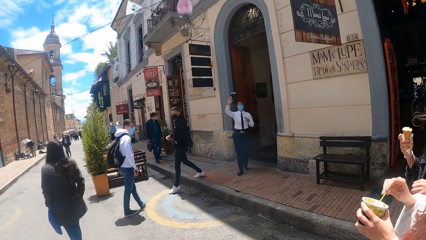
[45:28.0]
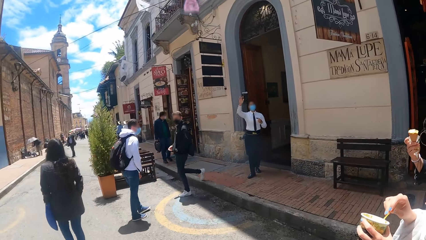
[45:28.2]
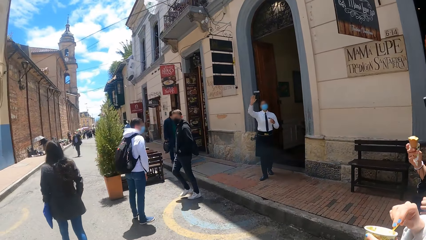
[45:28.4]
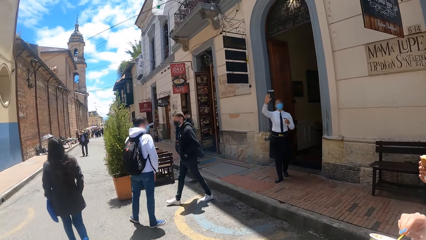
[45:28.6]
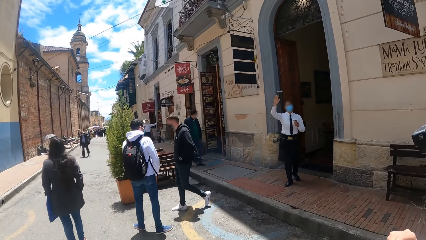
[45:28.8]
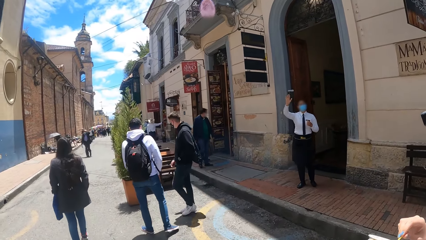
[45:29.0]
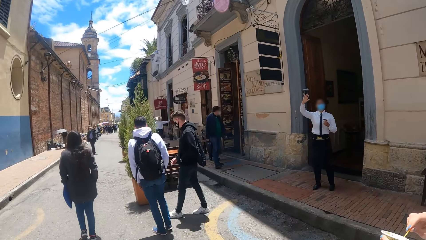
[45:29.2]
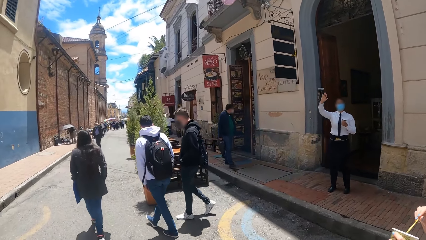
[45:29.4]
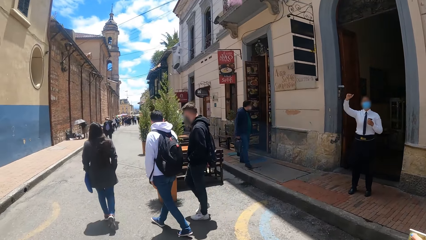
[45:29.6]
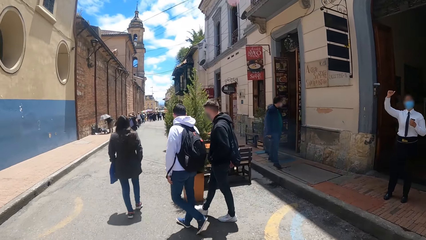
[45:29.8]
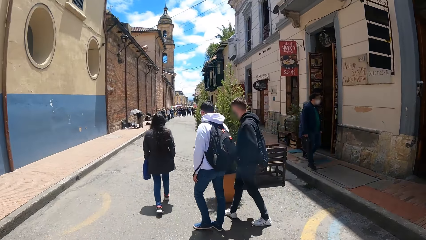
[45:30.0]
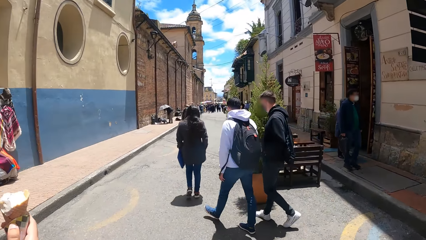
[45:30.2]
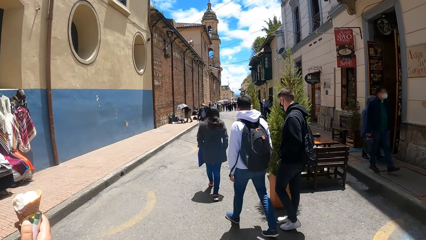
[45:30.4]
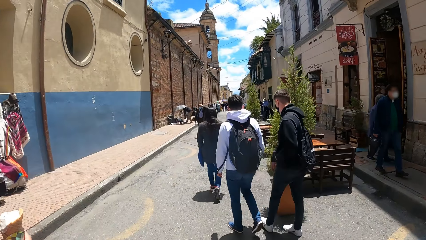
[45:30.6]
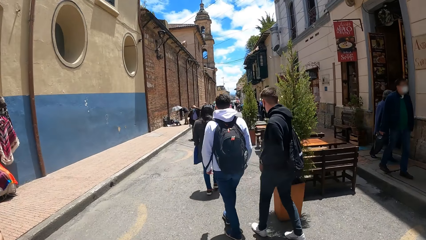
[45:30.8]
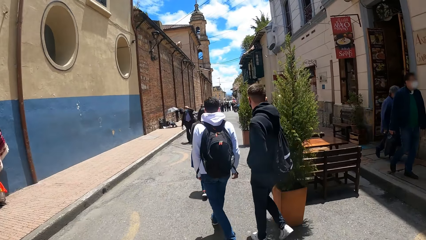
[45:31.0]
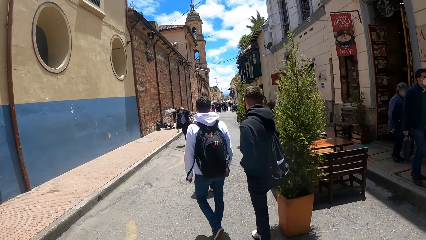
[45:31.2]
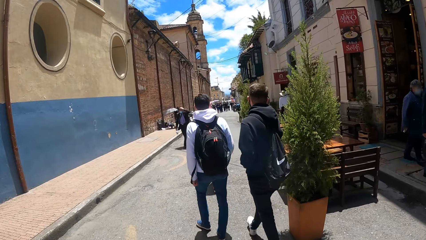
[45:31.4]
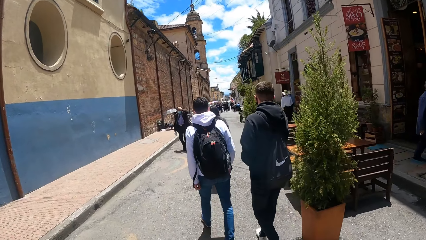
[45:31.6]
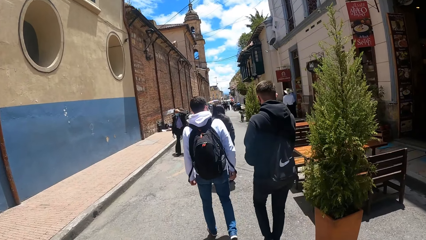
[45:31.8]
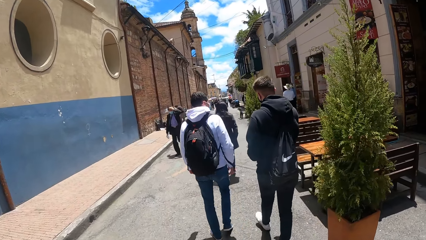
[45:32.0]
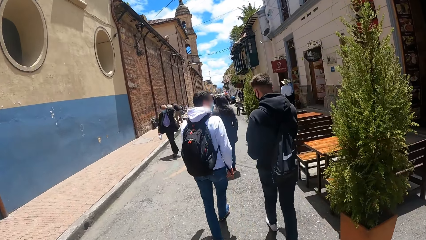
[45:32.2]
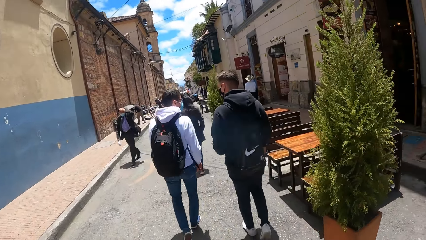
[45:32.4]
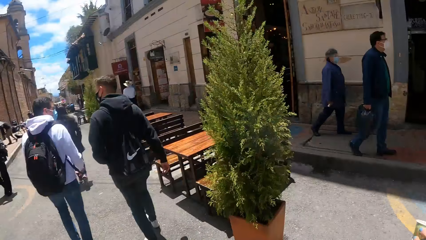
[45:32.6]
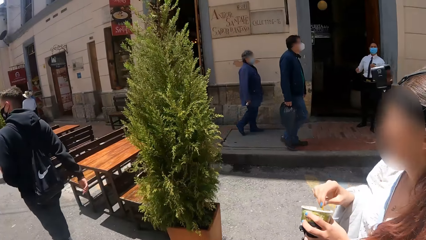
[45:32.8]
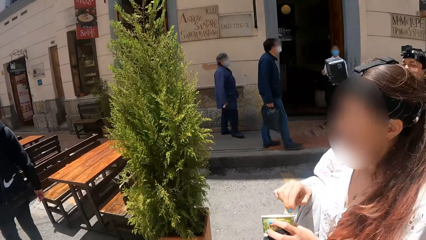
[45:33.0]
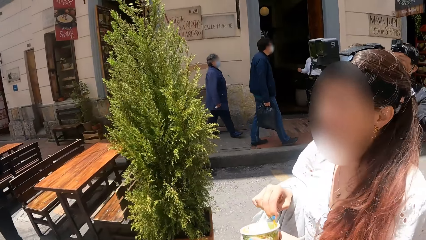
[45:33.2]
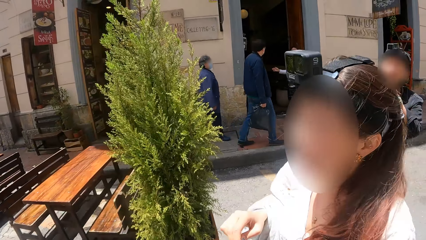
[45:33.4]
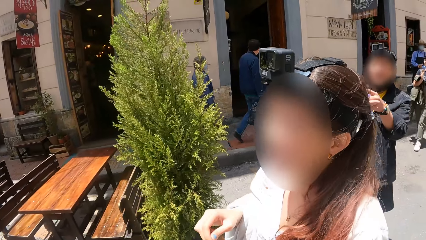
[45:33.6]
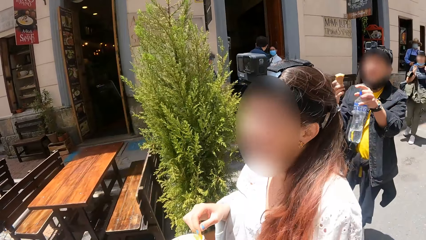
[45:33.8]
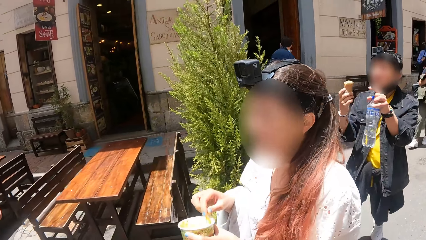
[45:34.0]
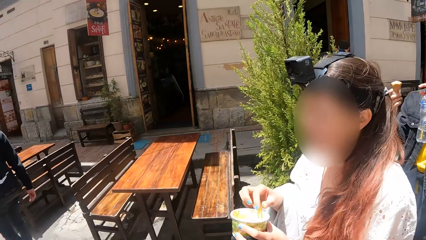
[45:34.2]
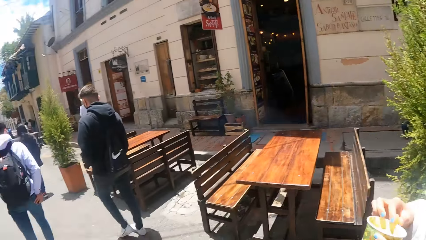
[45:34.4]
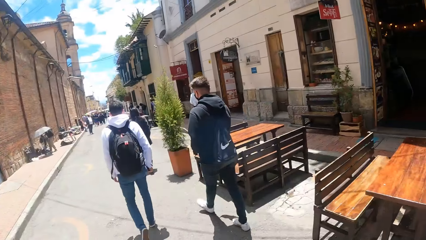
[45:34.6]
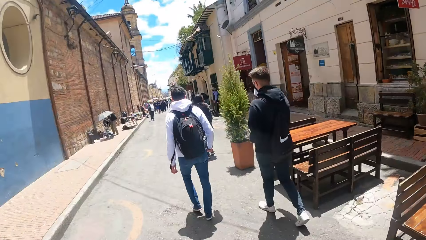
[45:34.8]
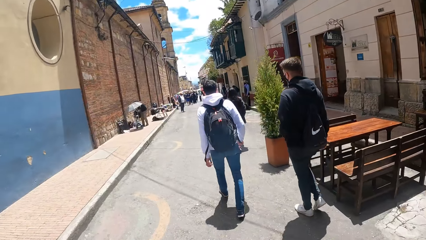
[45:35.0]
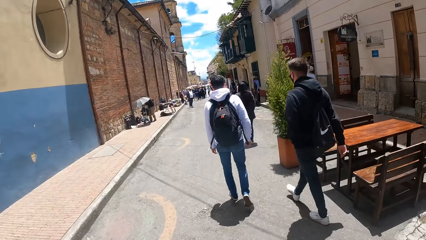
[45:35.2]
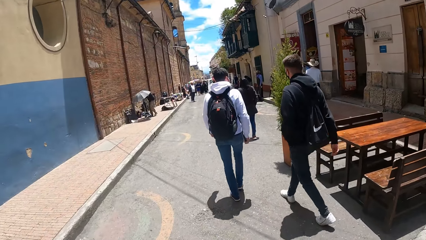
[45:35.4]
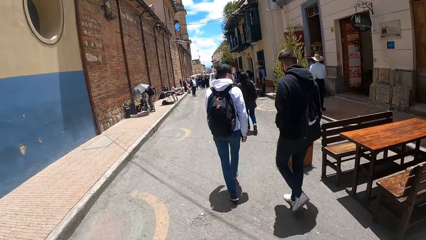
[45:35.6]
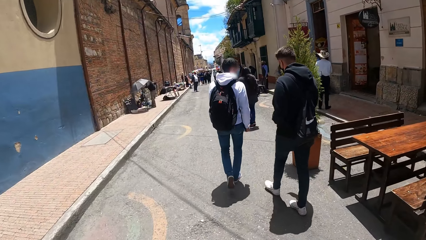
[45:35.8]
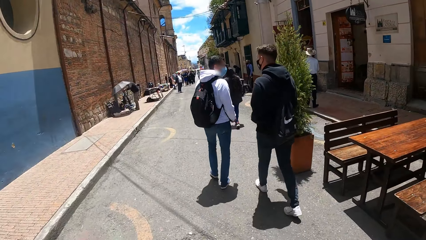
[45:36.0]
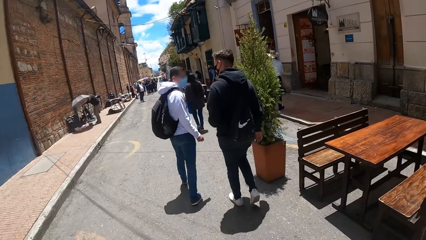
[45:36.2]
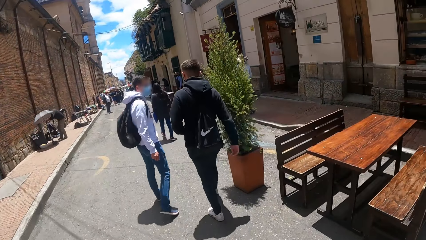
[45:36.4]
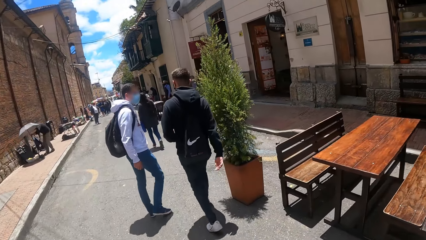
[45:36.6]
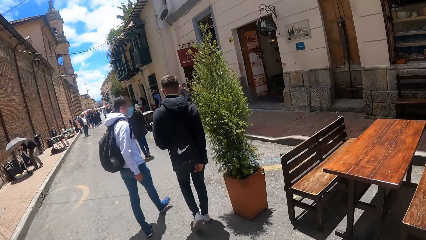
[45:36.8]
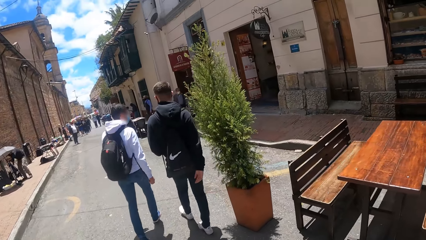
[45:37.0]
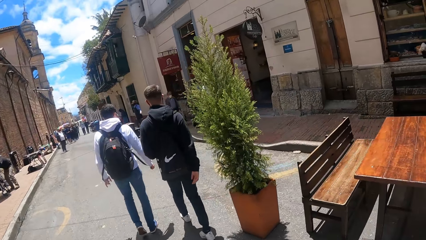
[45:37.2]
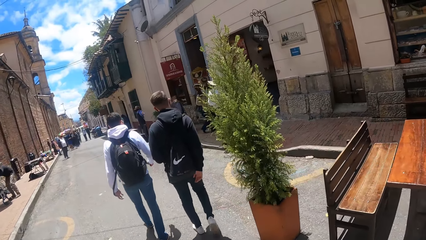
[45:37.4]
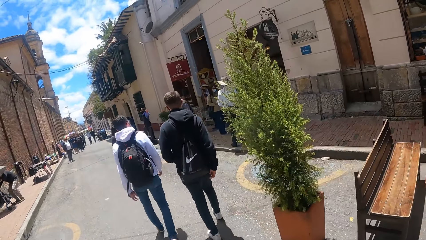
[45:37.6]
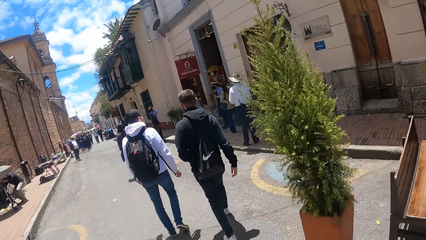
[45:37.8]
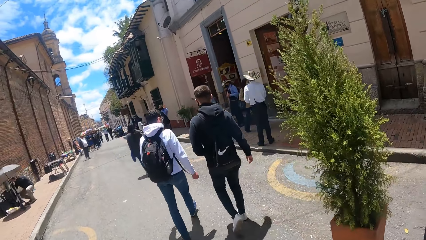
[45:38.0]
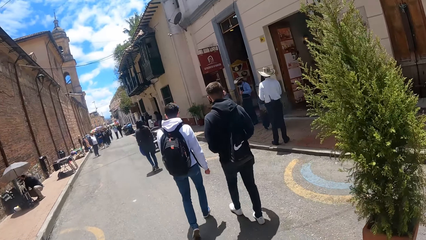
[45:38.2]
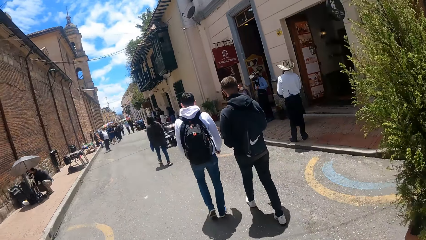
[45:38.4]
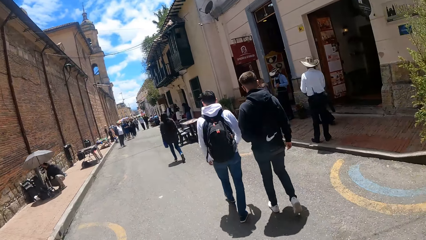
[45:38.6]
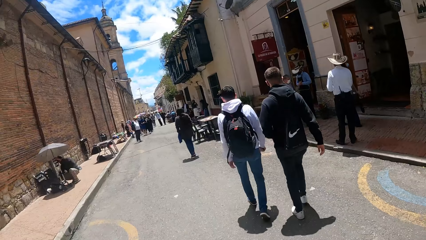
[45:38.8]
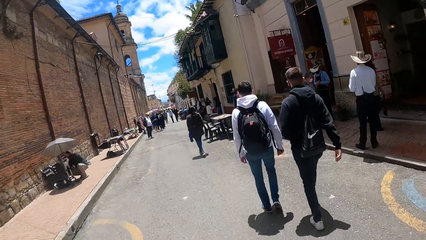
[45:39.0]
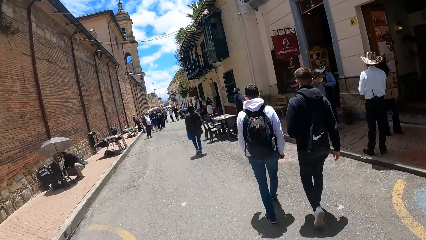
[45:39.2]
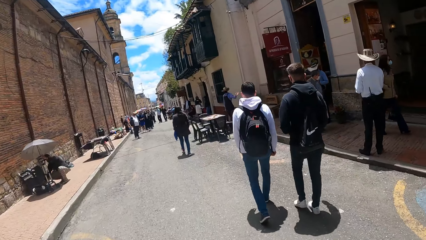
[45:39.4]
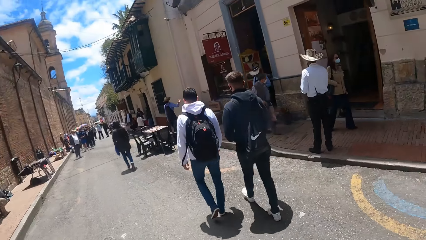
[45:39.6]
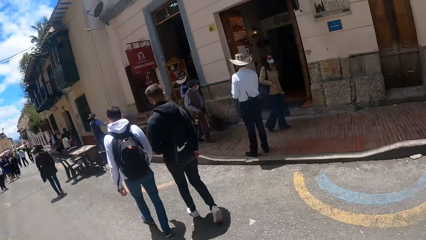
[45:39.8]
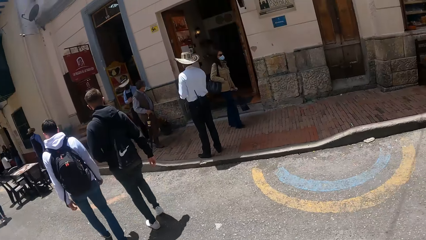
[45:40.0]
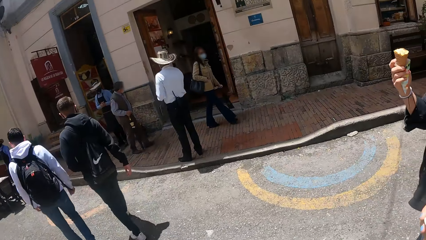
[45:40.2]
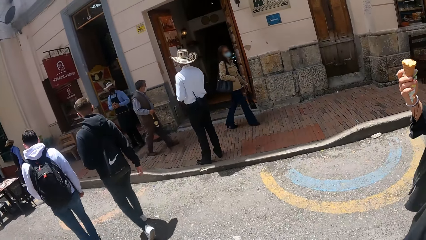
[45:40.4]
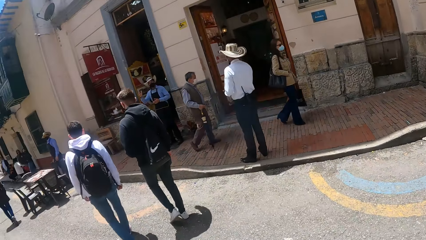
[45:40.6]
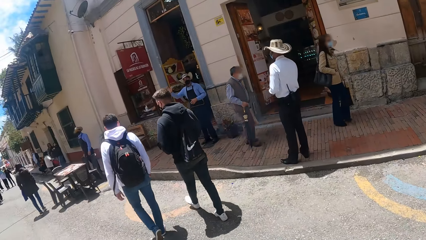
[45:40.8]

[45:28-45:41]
The camera wearer looks at a woman. They look around. They walk around the road.

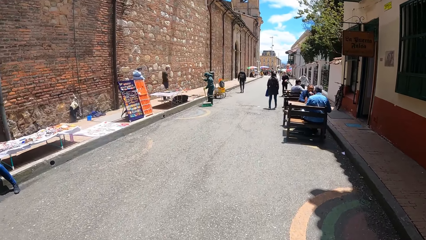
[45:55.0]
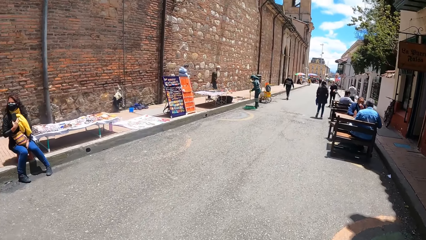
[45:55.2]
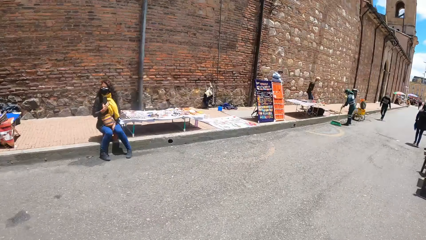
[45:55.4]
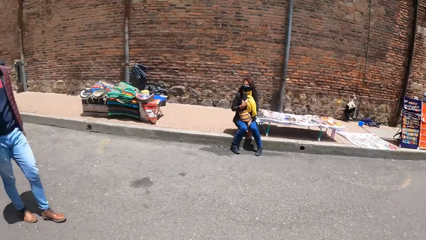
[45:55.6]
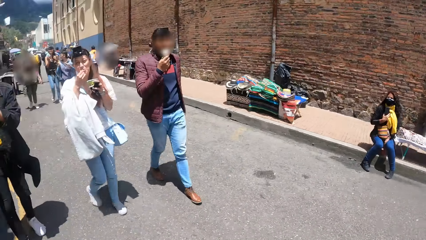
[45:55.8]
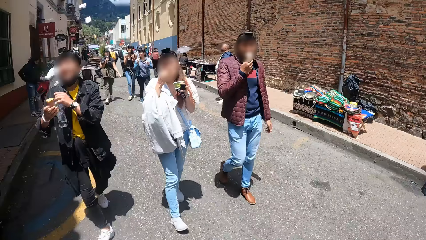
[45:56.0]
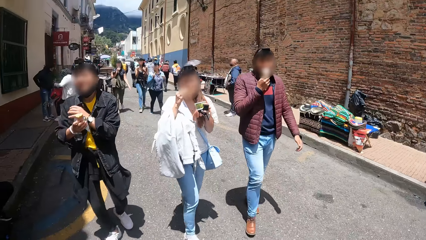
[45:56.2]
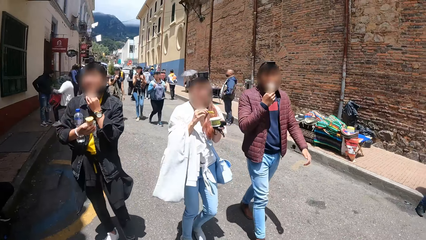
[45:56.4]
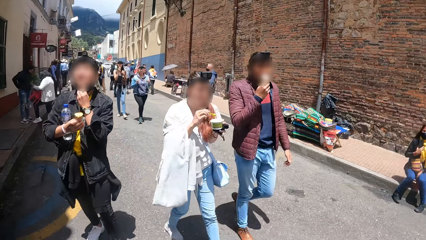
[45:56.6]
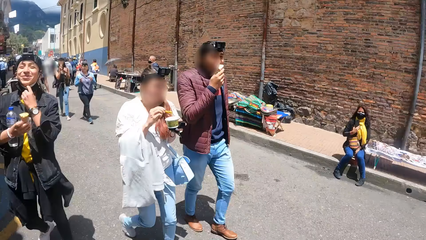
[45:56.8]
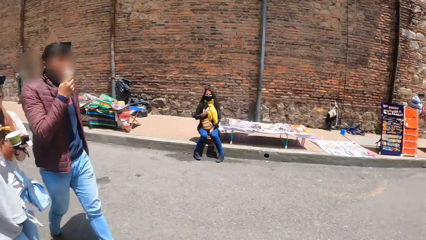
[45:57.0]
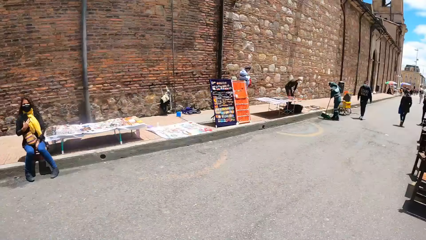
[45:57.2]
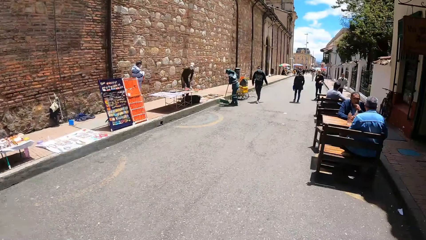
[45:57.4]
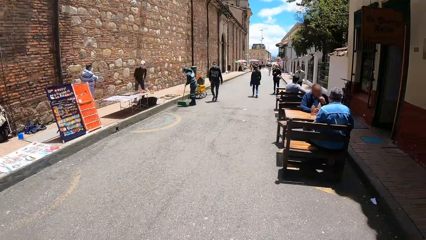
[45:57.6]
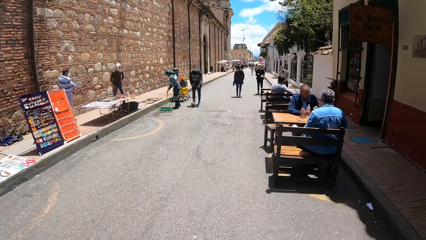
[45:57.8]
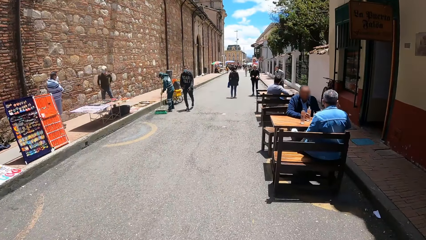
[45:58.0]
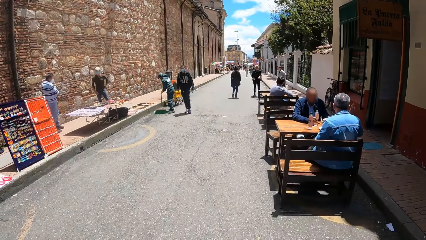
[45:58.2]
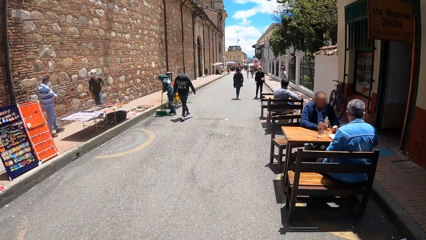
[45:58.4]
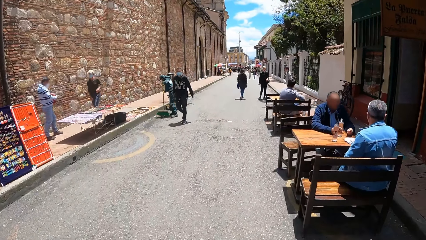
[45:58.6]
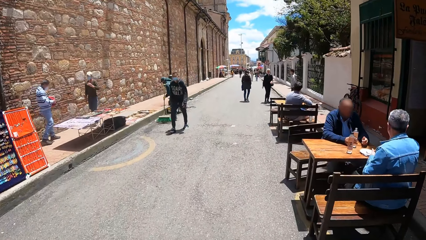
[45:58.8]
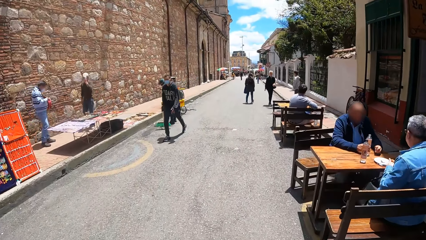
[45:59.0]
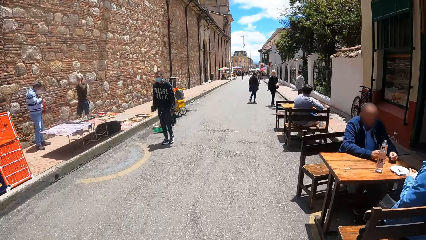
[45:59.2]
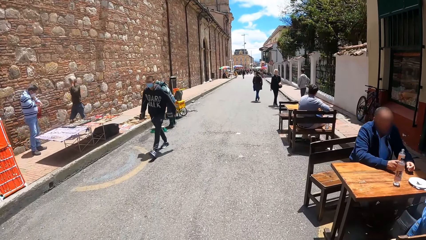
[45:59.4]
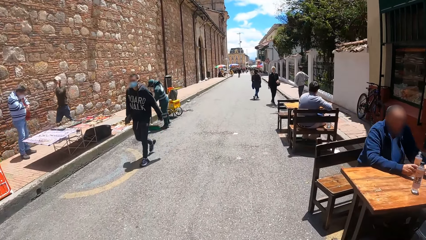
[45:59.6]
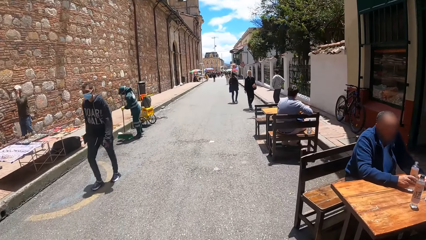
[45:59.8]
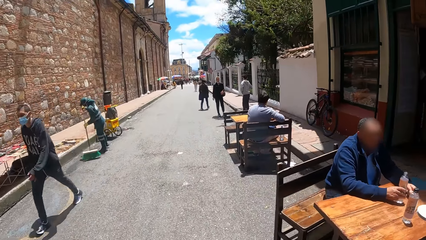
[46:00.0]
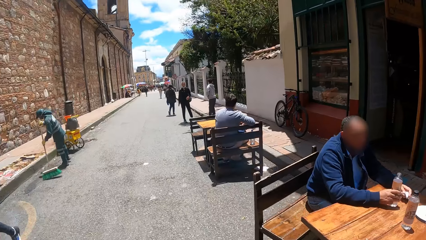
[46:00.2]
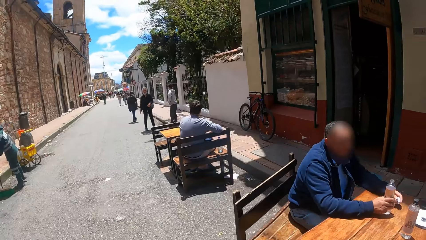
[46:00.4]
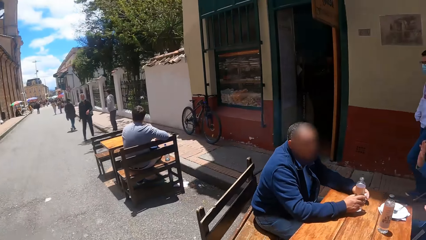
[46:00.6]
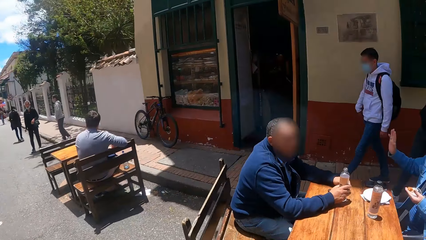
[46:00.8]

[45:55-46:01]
The camera wearer turns around. They look at a man and a woman. They walk along the road. They look forward.
